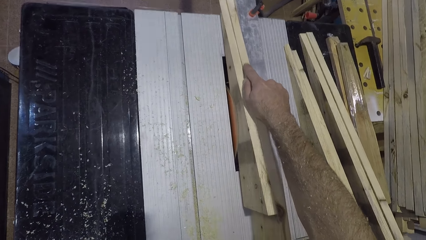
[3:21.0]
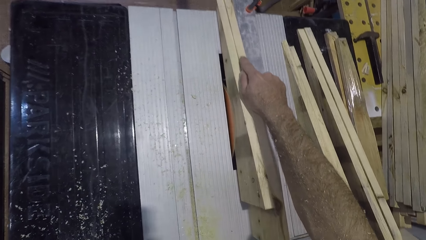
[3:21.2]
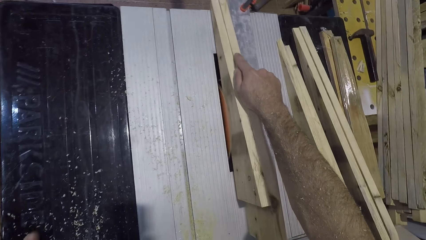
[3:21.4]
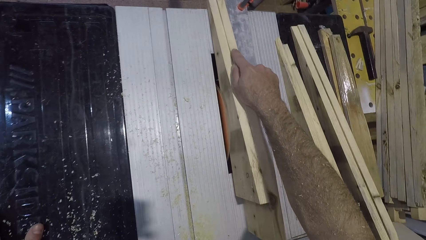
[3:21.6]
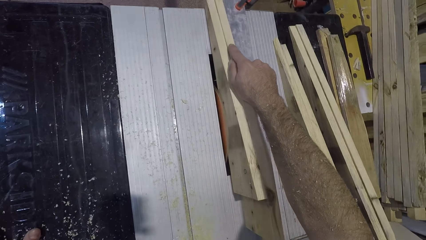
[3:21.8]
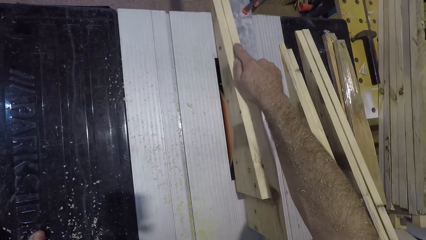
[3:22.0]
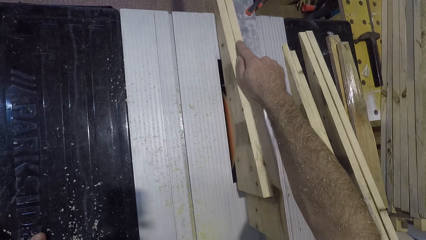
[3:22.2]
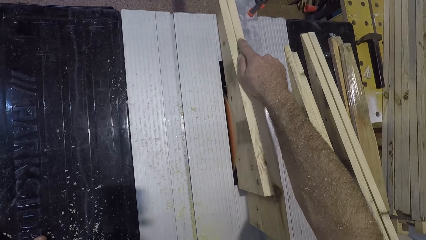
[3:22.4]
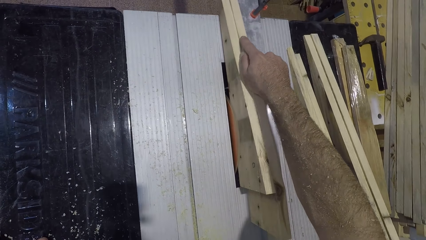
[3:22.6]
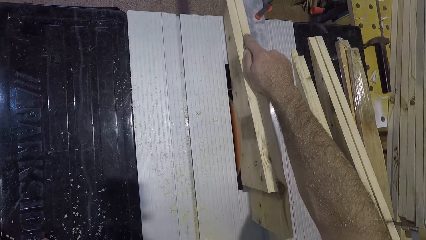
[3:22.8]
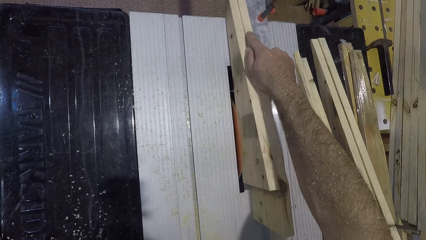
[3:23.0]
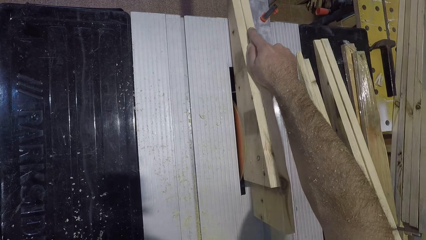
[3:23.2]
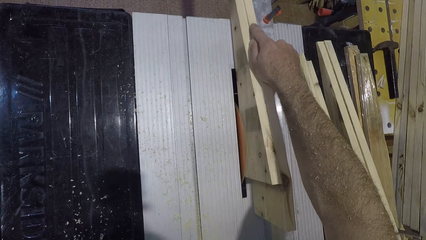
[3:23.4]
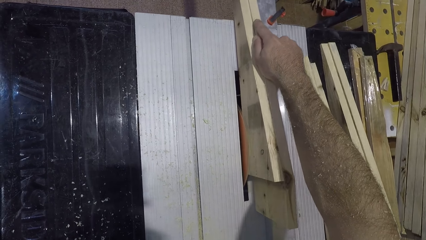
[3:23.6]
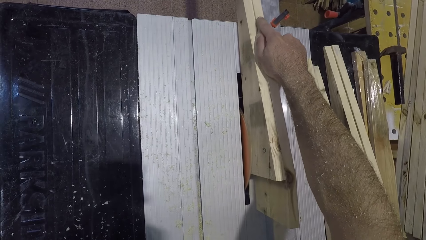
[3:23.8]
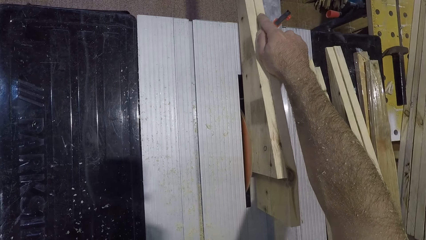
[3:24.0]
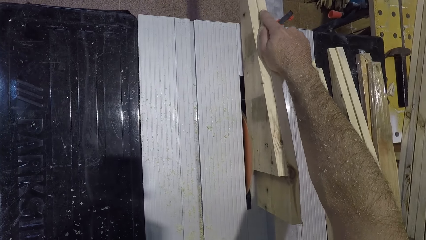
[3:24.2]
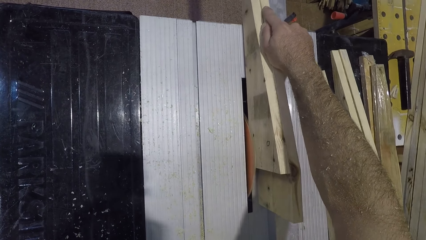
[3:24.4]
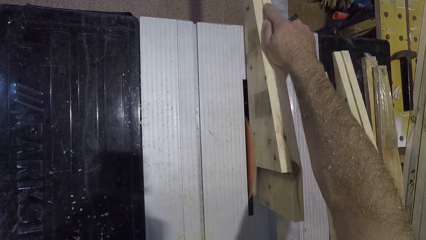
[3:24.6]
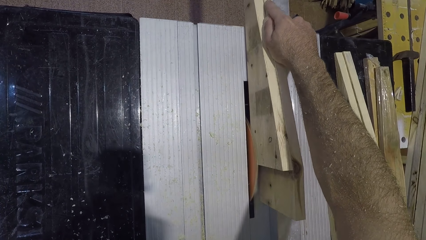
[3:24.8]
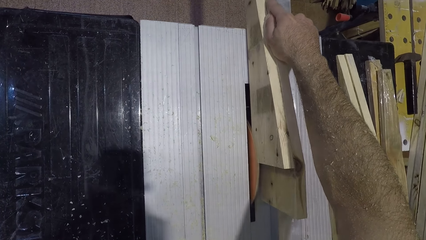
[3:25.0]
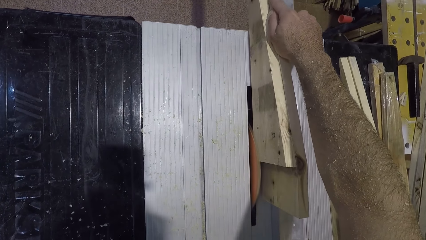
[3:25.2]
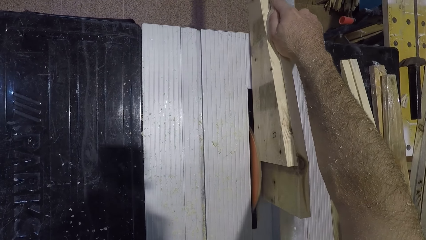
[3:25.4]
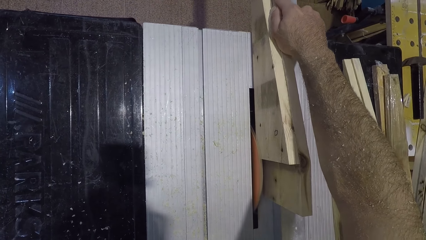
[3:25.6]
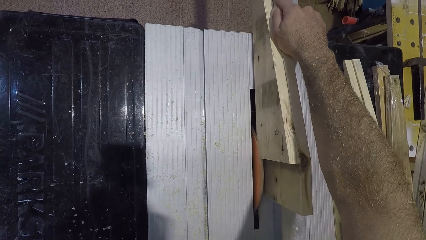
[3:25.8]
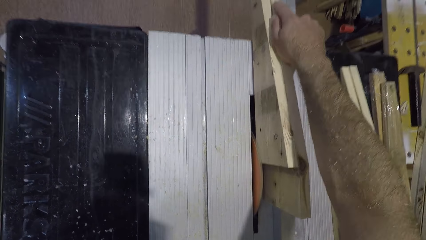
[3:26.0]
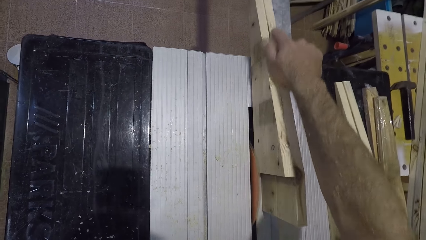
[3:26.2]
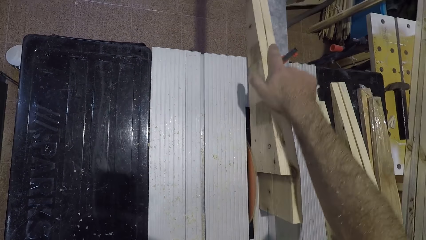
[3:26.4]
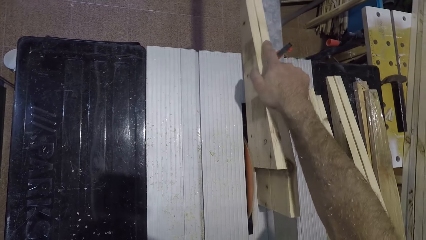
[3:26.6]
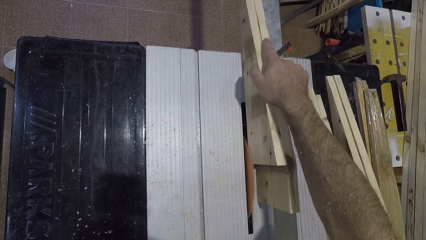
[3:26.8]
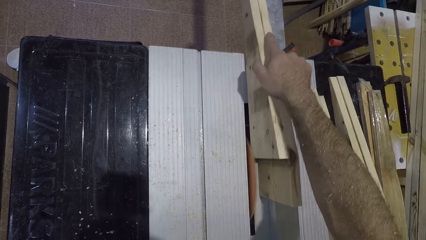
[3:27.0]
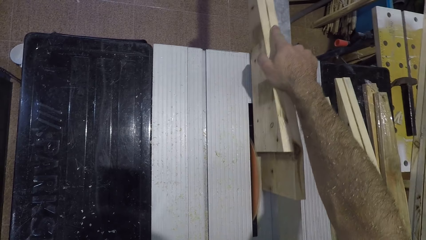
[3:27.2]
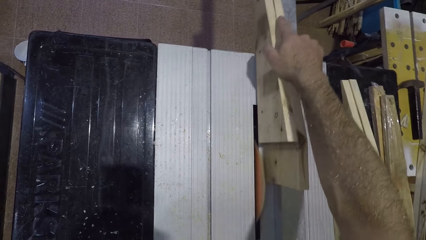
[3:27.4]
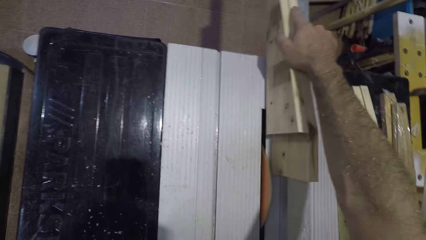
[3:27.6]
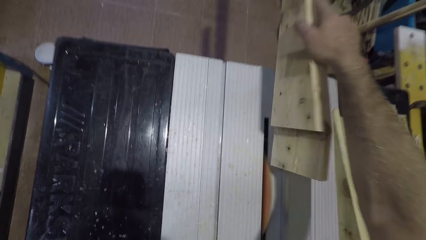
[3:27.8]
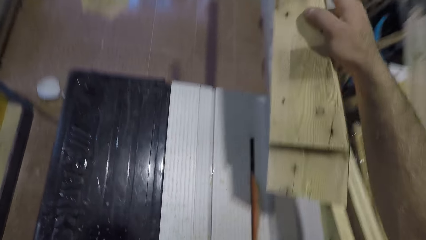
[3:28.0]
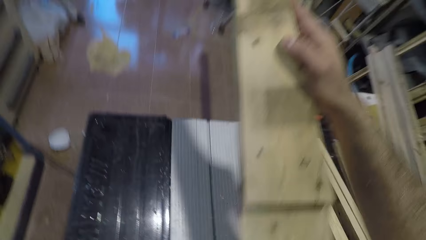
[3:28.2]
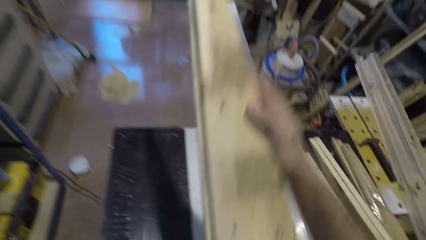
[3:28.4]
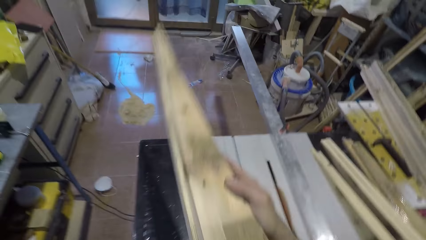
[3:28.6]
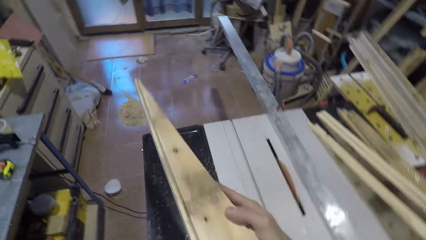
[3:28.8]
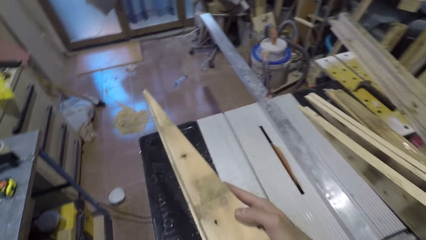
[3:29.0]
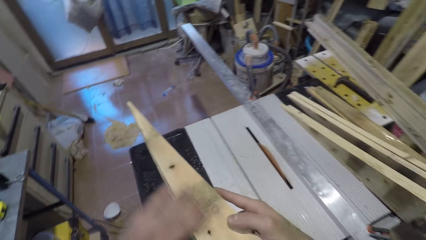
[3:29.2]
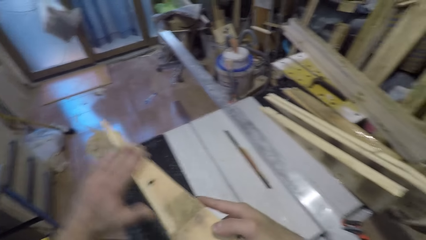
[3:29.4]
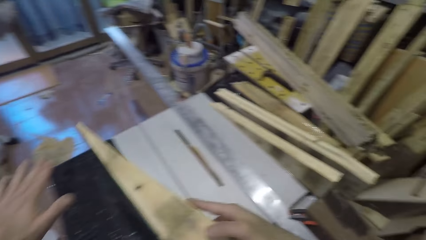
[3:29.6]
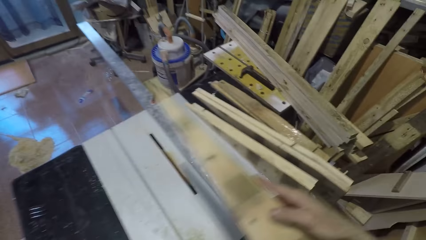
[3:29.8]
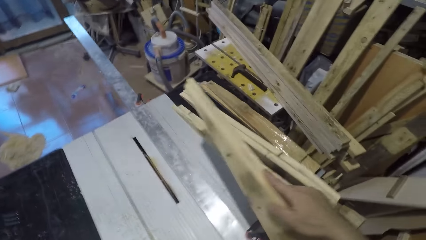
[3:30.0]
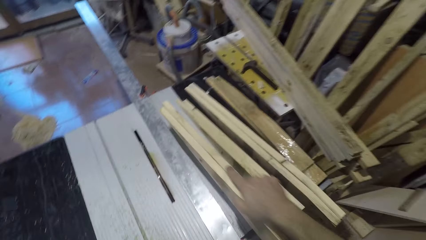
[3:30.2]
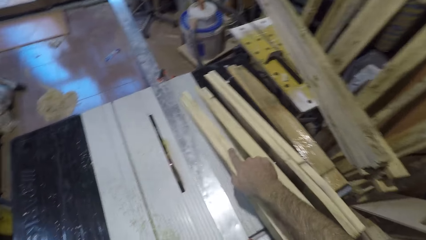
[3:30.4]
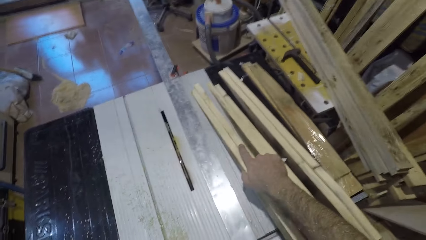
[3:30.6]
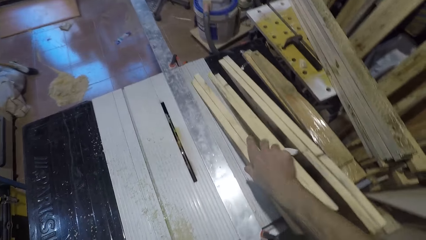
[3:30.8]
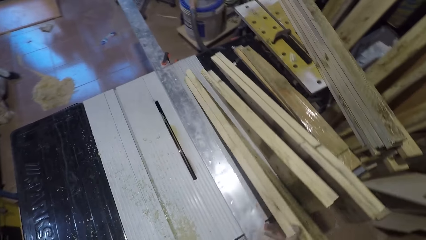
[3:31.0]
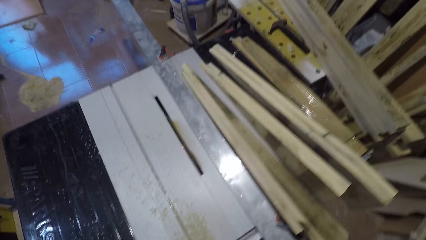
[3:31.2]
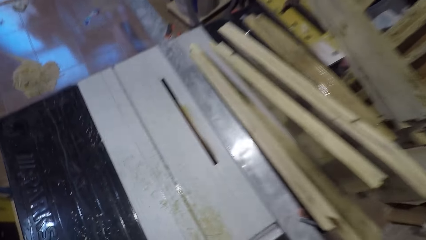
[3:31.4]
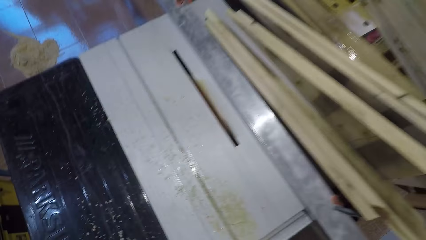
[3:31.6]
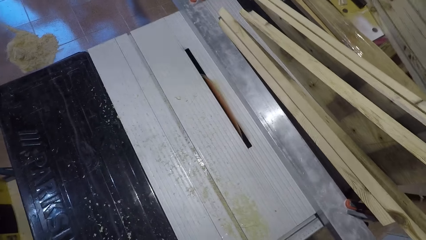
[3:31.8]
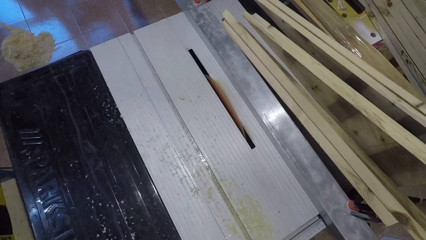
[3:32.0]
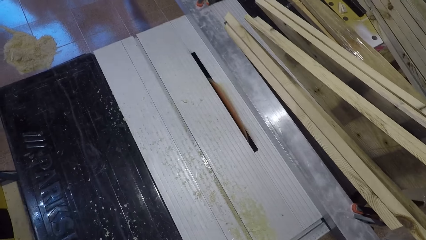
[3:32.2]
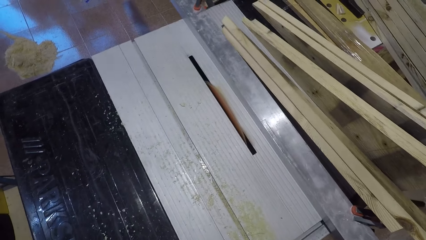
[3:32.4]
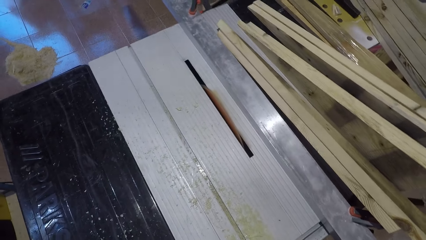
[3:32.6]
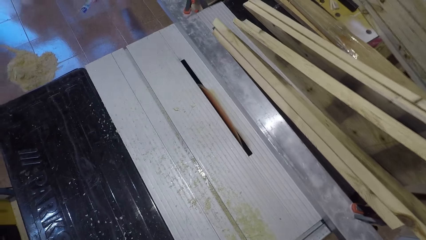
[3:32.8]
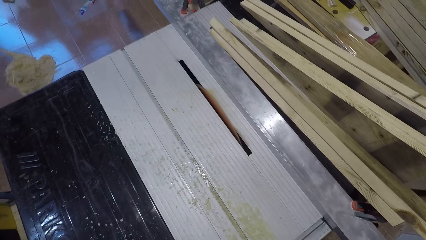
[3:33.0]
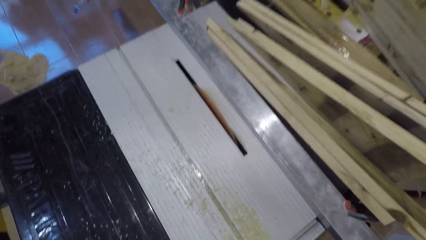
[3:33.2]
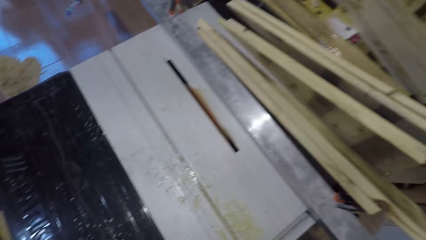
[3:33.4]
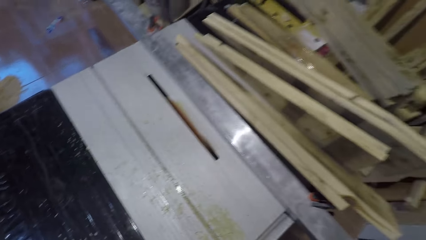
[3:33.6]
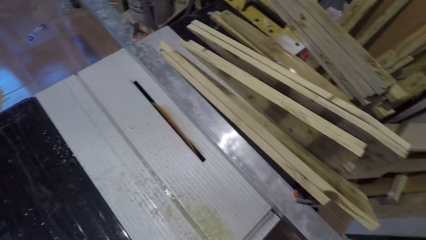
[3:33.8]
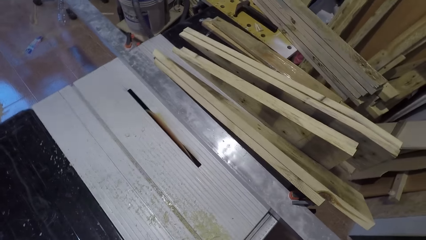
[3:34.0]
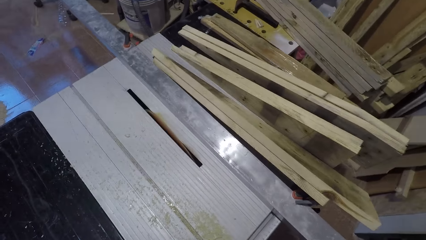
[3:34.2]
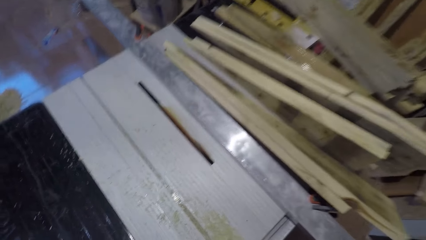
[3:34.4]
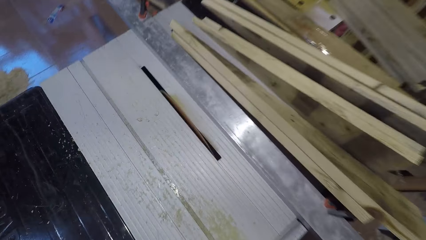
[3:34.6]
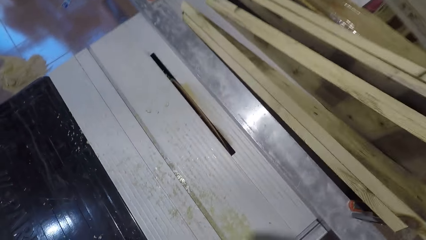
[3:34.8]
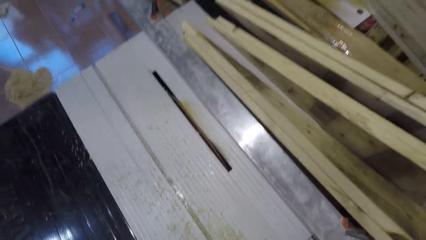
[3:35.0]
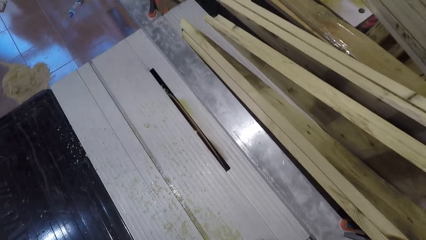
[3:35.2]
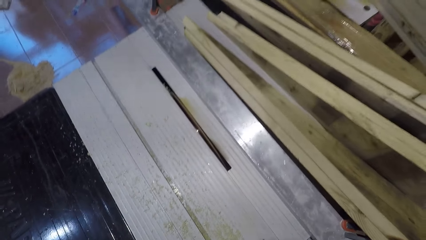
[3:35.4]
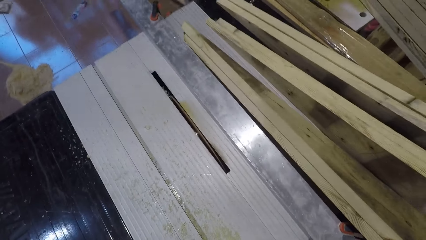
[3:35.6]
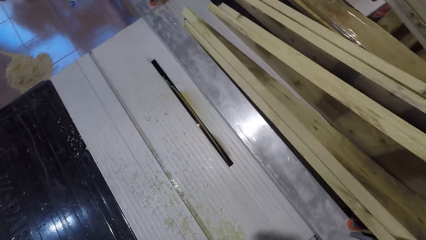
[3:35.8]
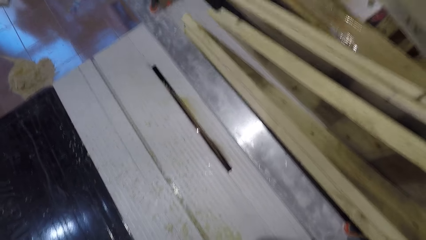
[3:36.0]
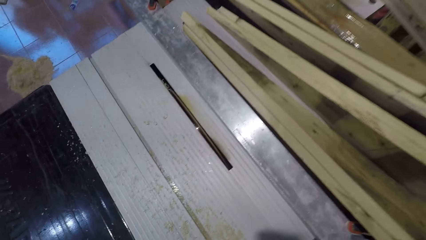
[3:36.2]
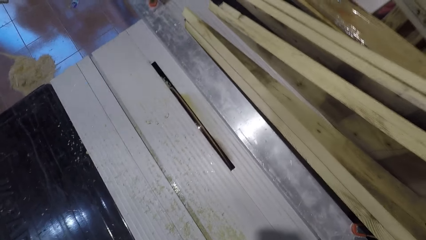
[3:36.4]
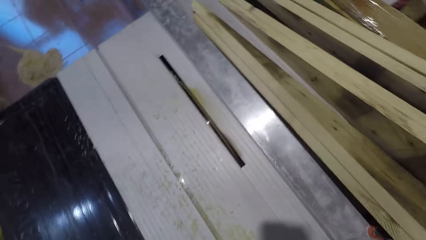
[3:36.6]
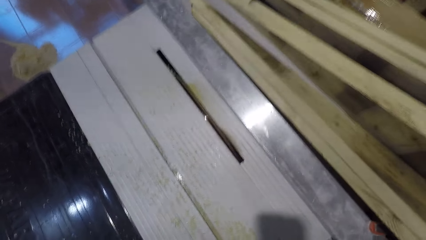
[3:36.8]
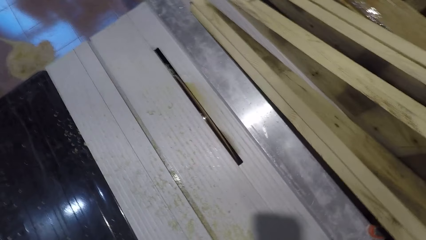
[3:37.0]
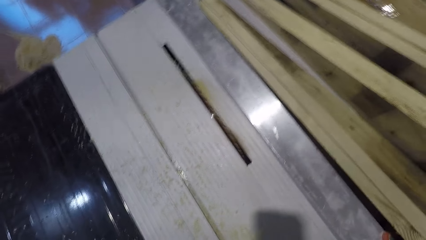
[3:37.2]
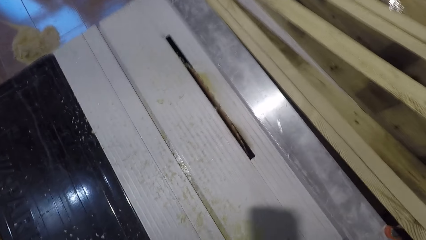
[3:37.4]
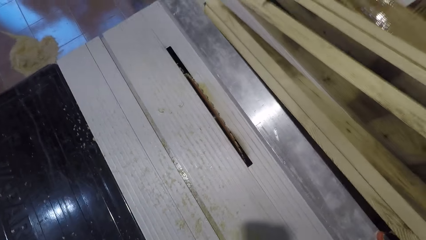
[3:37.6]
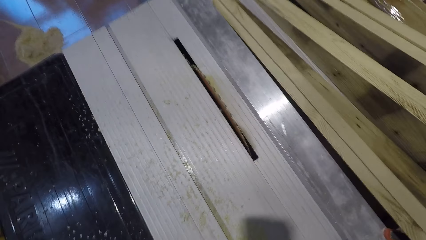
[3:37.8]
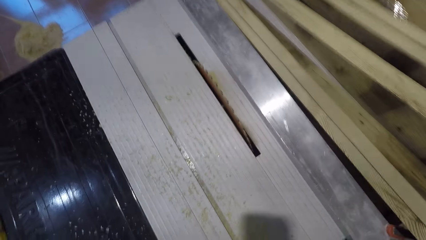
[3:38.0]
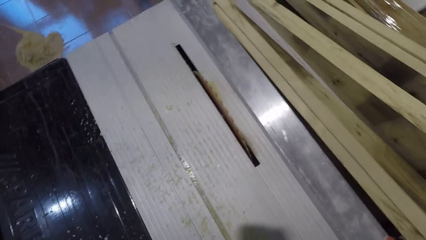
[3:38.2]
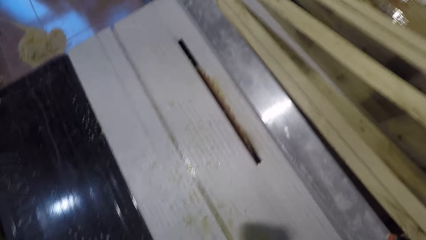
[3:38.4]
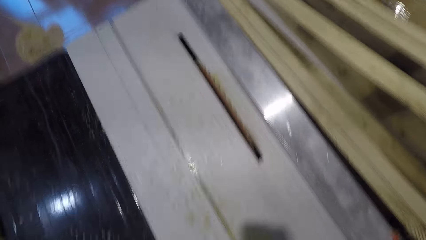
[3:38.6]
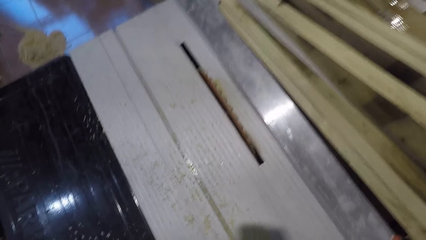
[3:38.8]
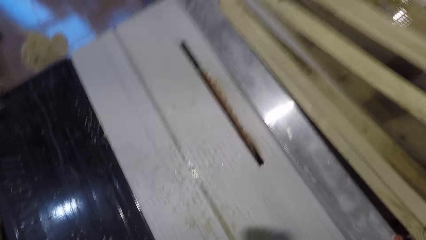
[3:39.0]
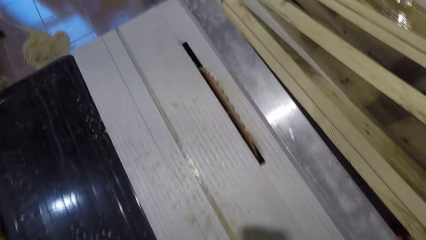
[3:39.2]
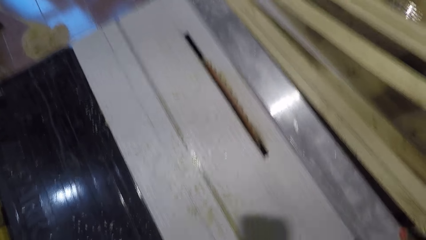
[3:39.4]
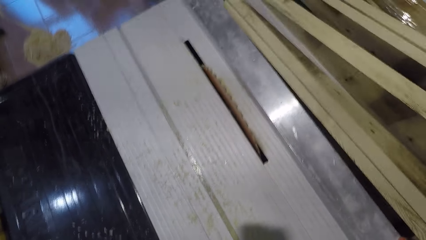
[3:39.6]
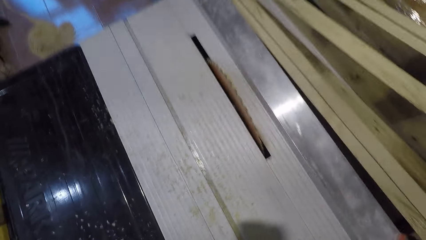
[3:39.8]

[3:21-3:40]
The camera wearer picks up the wood from the table saw. He stops cutting the piece of wood. He looks at the piece of wood. He rubs his left hand on the wood. He drops the wood on the table saw. He lifts his hand.
